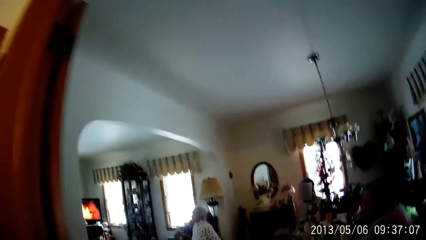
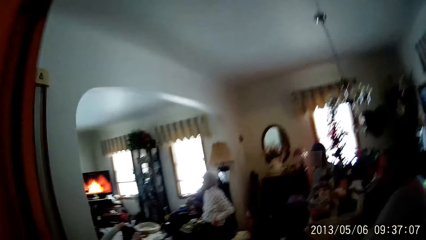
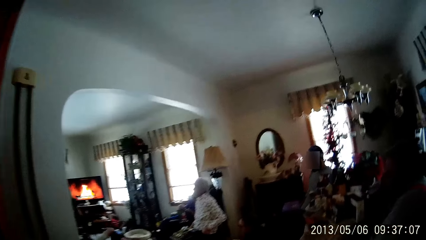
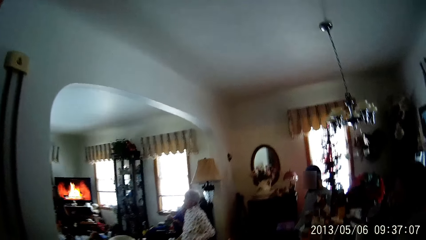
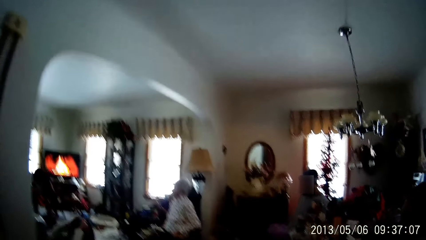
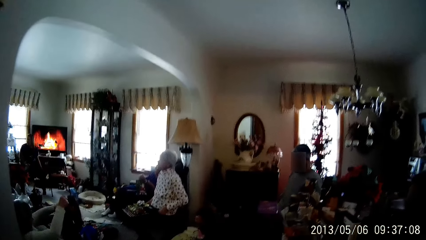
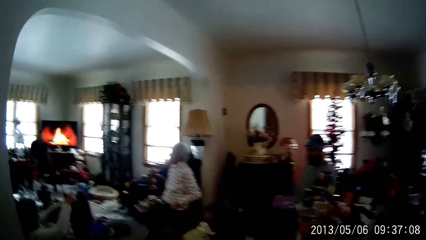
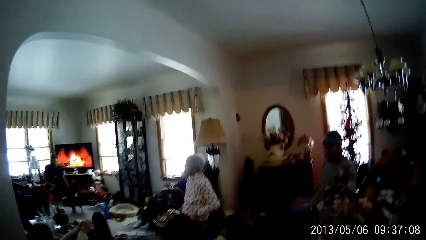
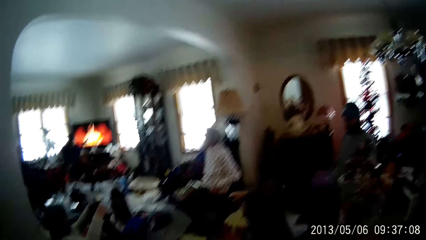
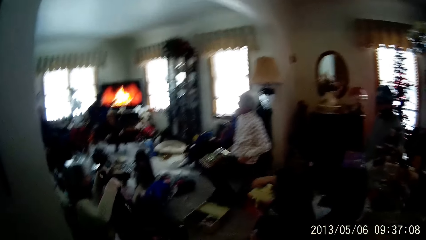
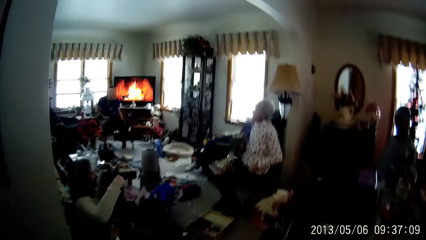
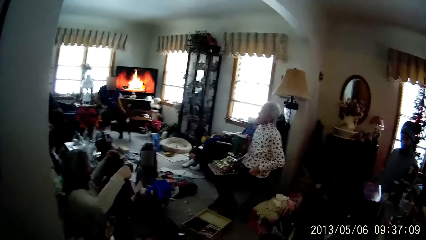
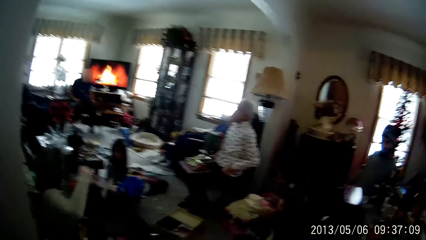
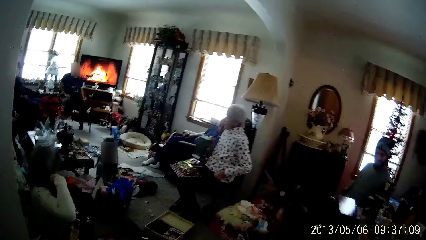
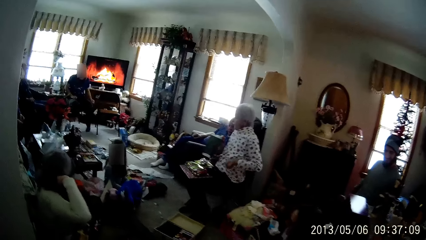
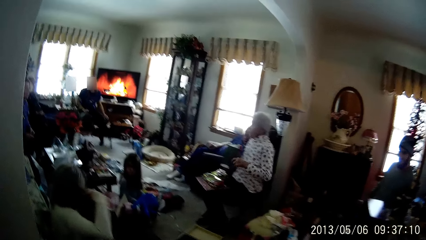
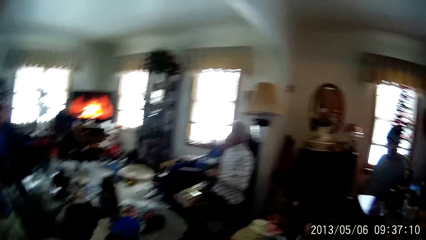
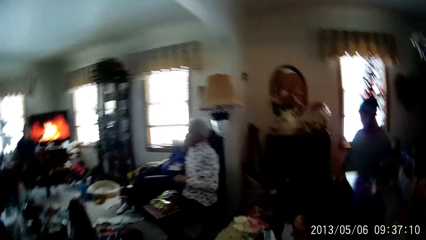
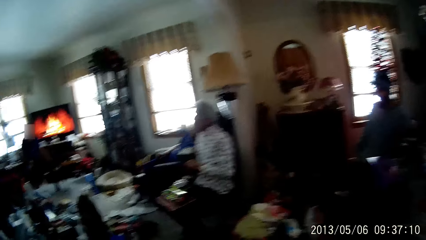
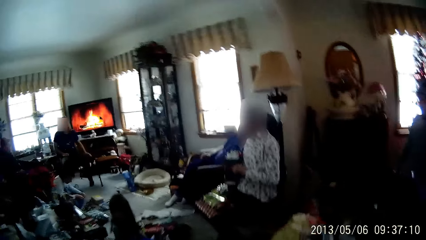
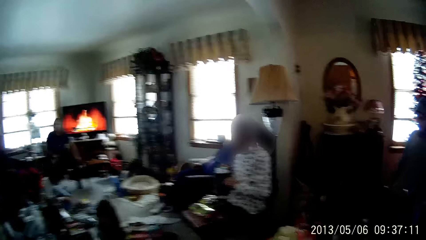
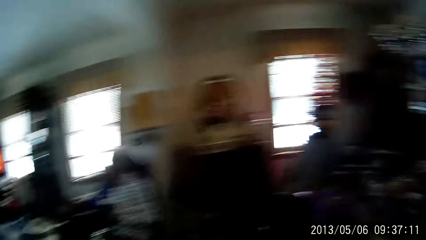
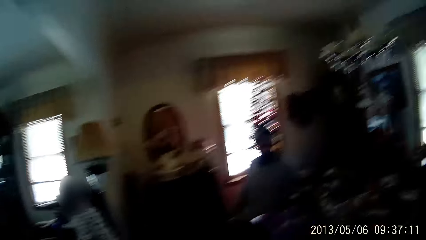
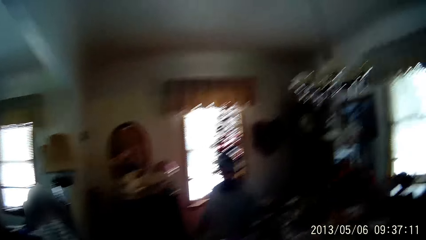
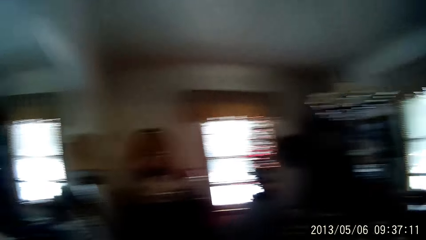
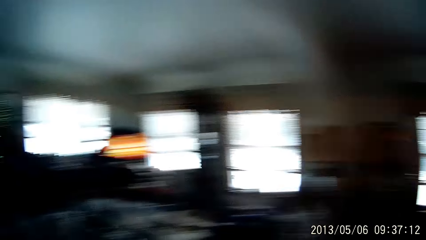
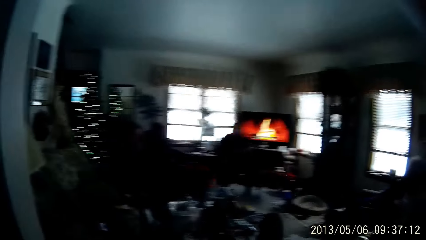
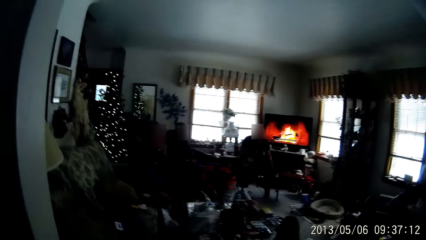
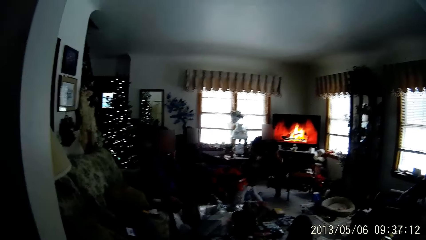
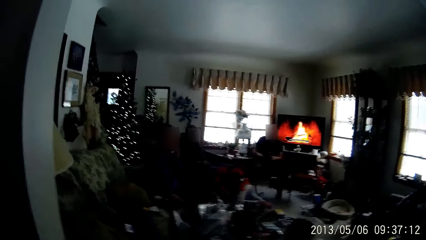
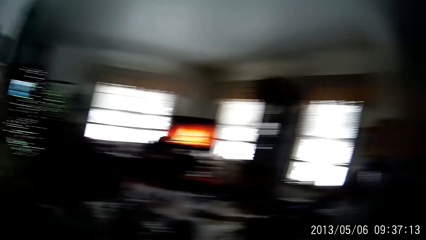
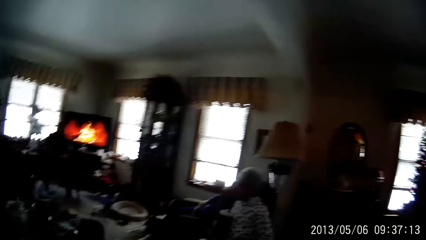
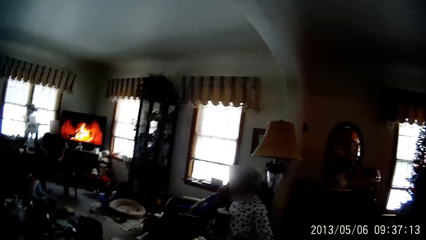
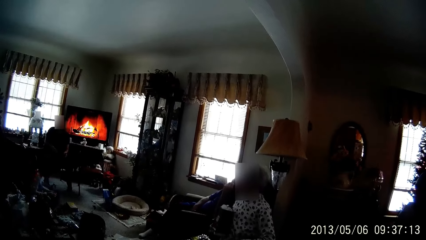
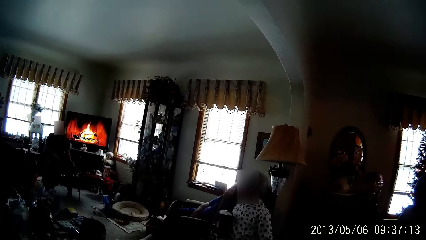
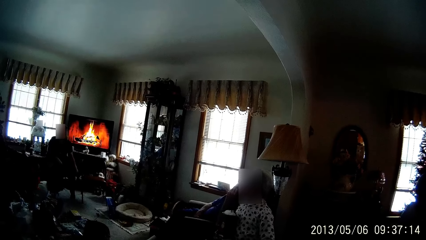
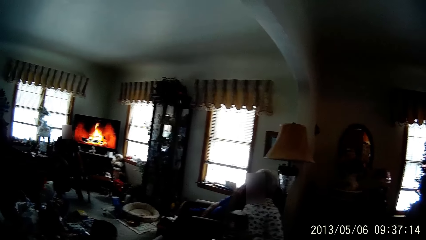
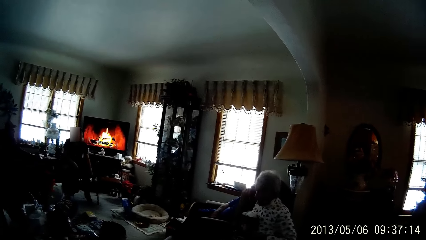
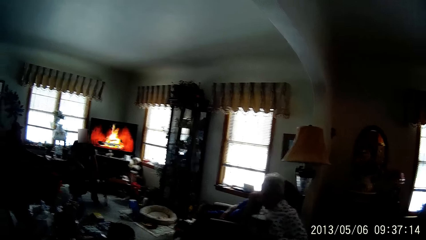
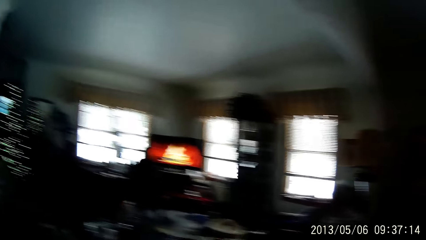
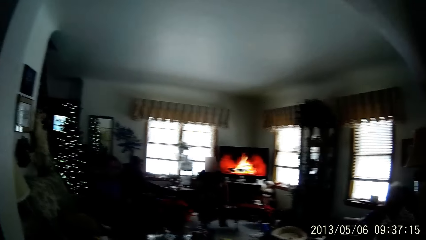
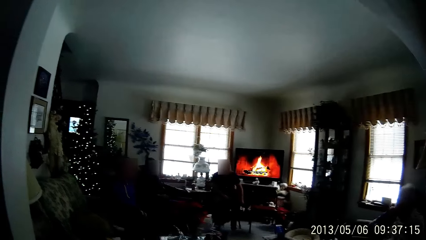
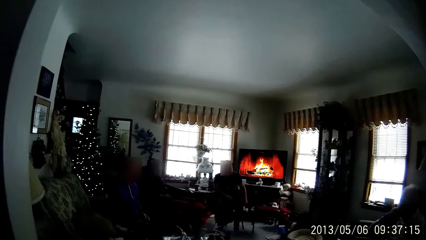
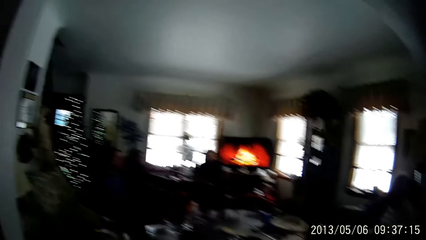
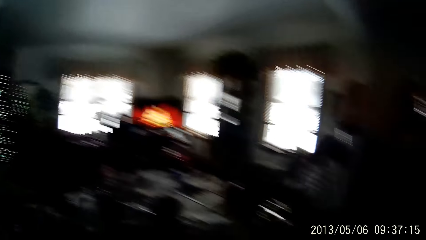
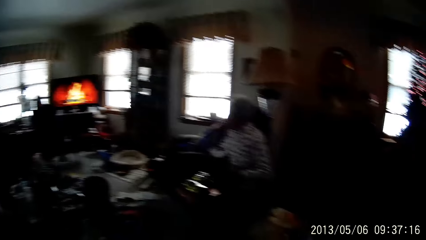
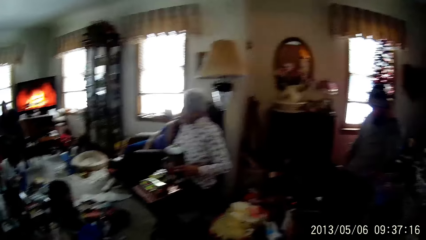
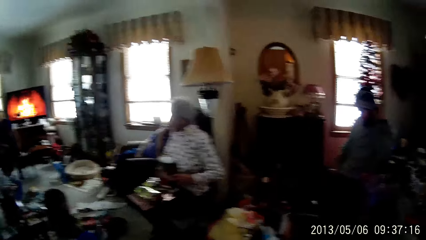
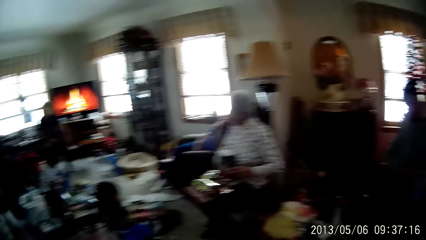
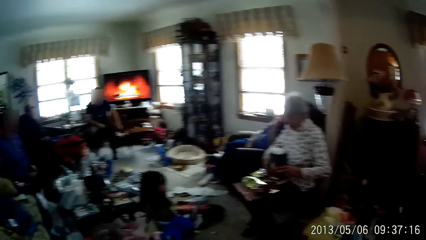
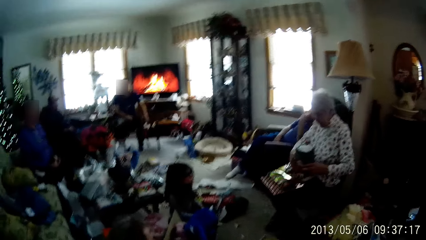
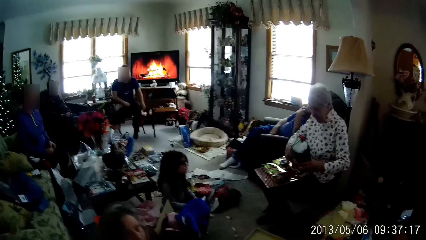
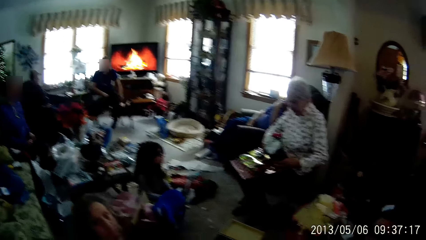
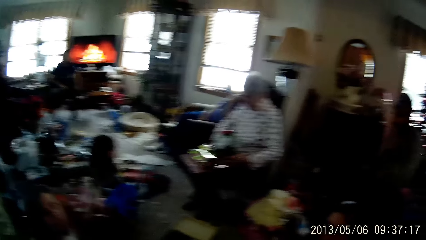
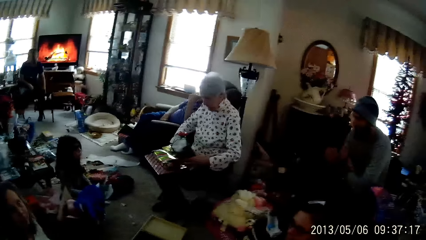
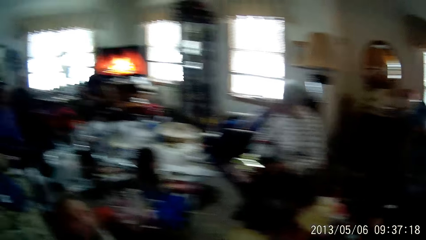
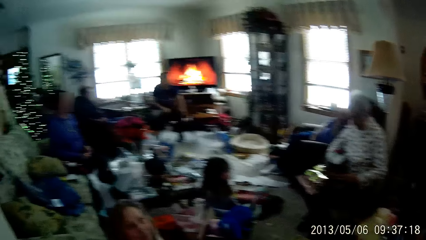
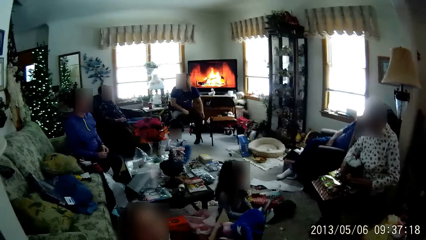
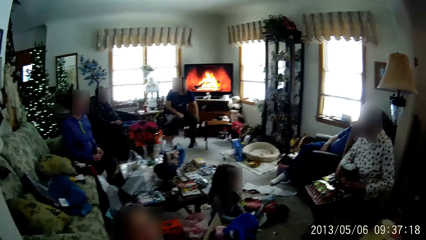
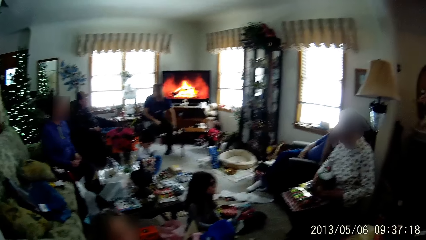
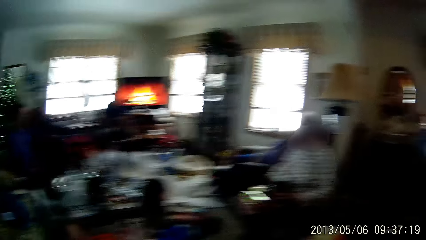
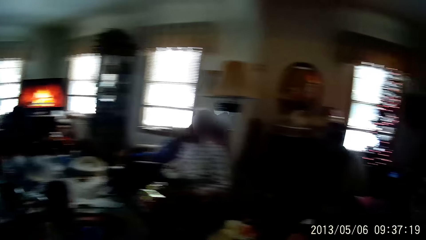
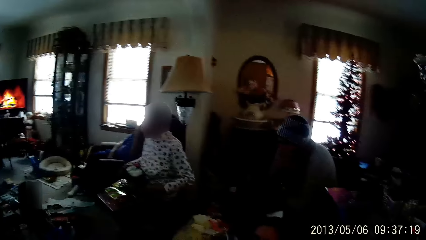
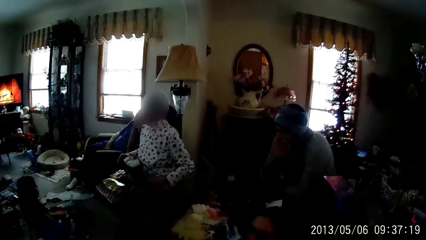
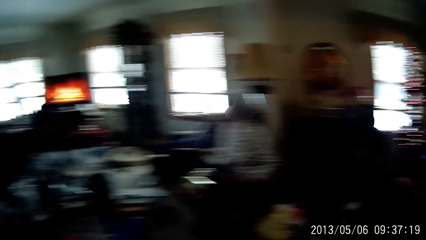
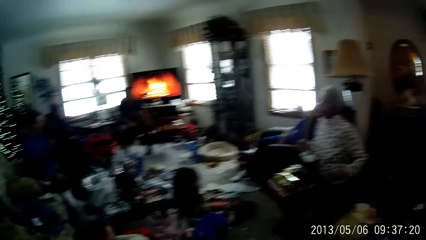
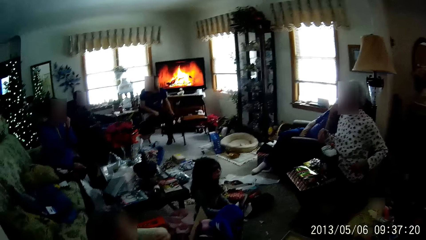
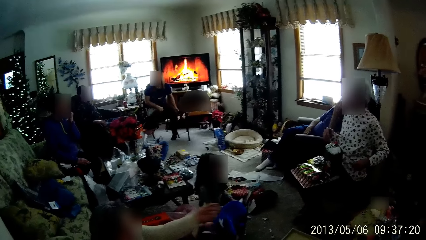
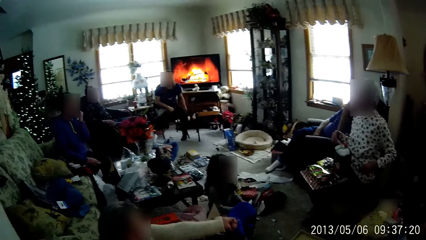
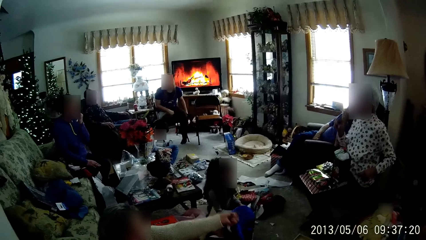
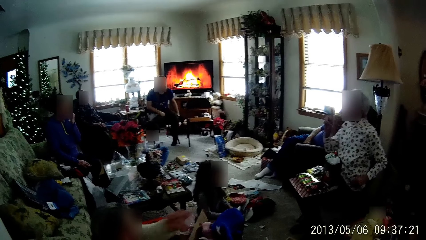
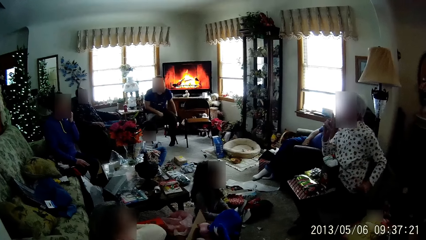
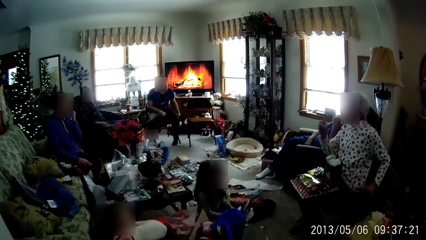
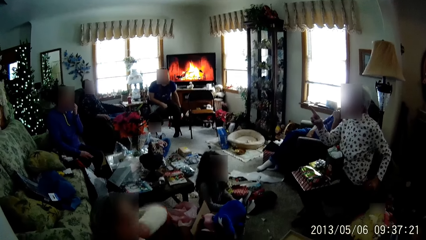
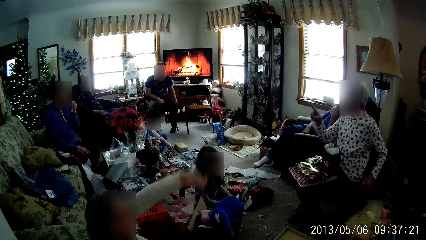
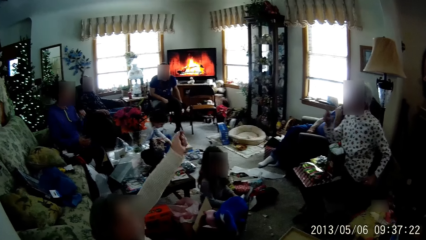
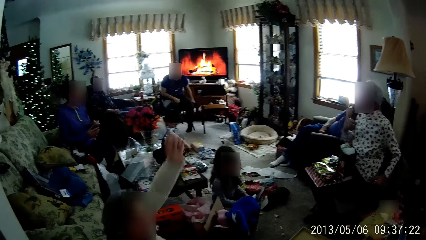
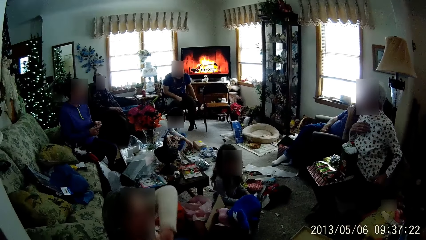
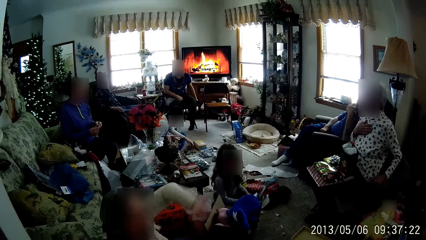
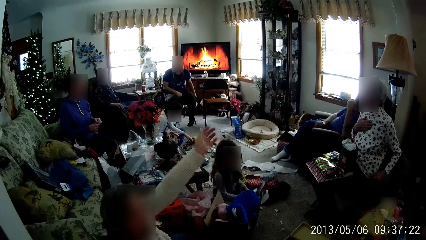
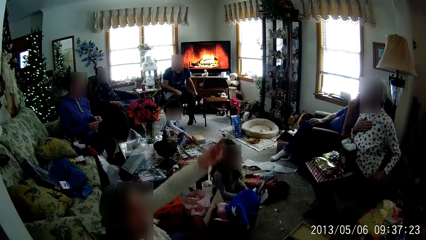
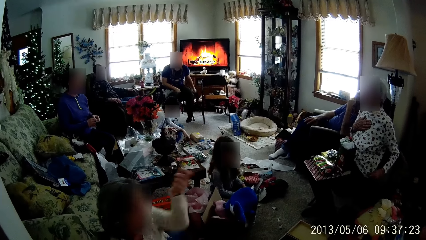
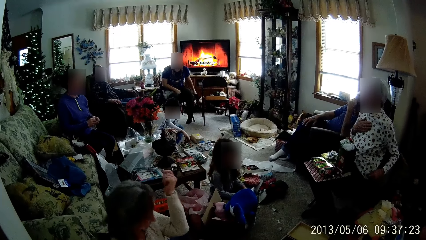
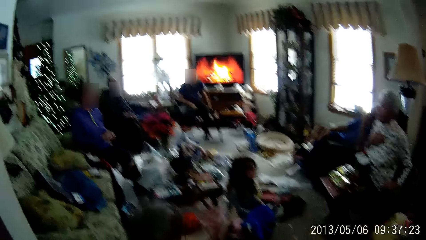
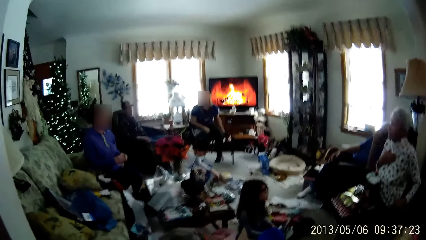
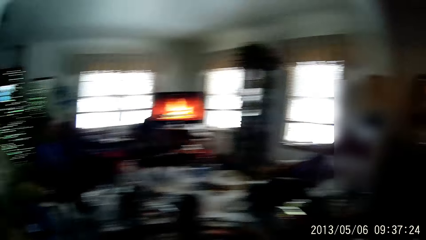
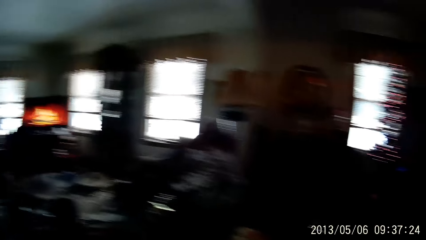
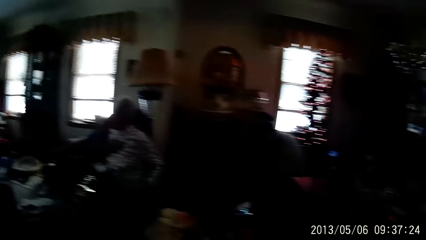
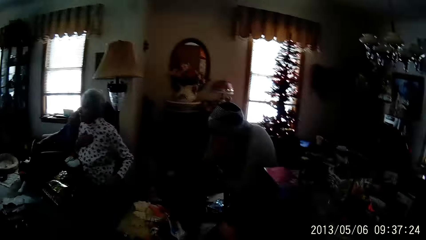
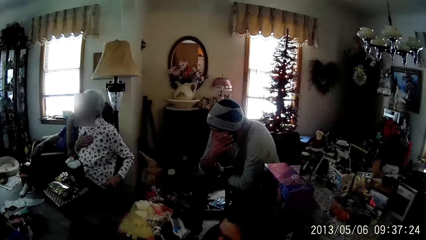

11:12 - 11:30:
The woman folds a cloth in her hands with both hands. Another woman touches her face with her right hand. The camera wearer stares at the people in the sitting room. A third woman passes a gift bag from her right hand to her left hand. The third woman drops the gift bag in her hands on her lap. A man touches his face with his left hand. A girl plays with some toys on the living room floor with her left hand. The third woman touches her chest with her right hand. The man fiddles with his hands.
